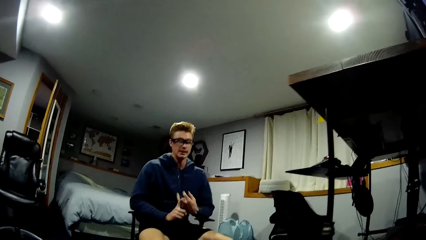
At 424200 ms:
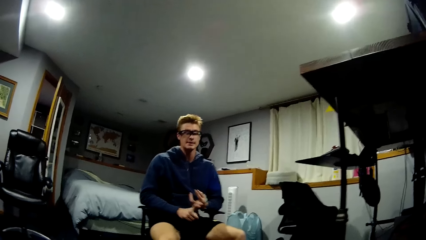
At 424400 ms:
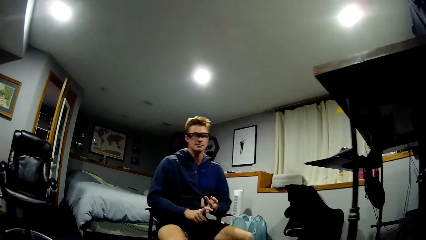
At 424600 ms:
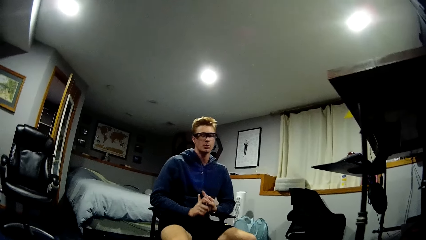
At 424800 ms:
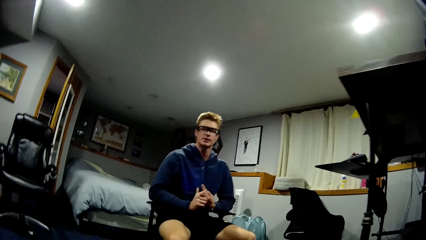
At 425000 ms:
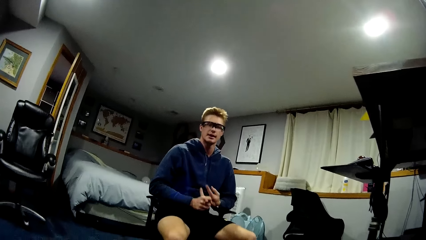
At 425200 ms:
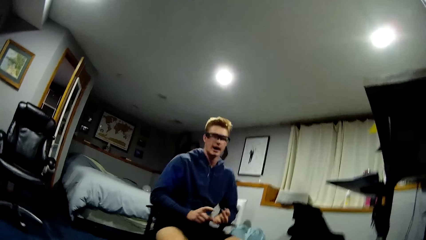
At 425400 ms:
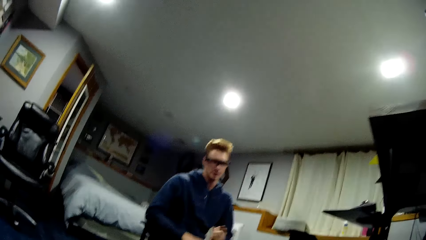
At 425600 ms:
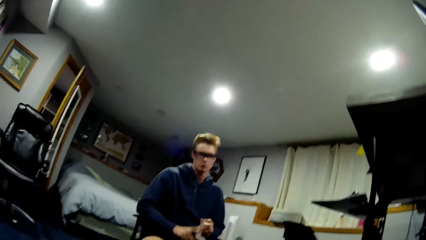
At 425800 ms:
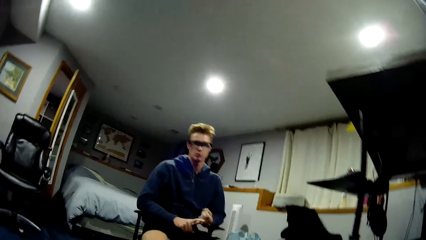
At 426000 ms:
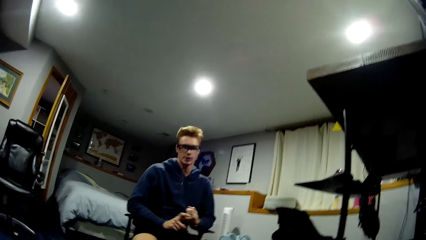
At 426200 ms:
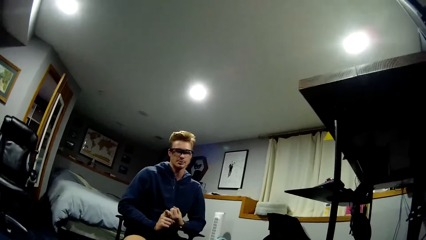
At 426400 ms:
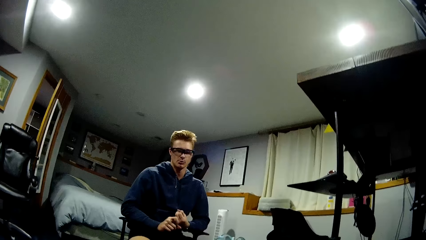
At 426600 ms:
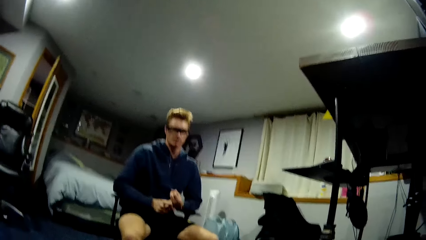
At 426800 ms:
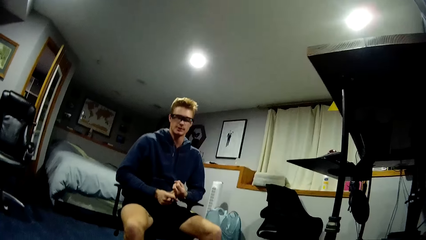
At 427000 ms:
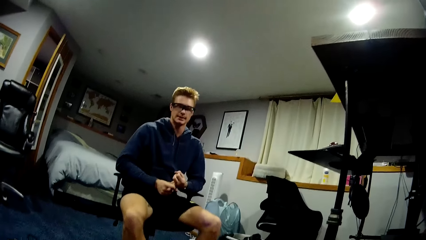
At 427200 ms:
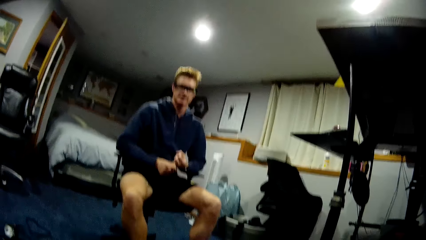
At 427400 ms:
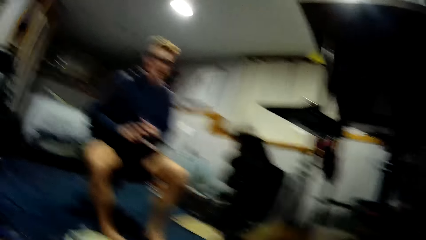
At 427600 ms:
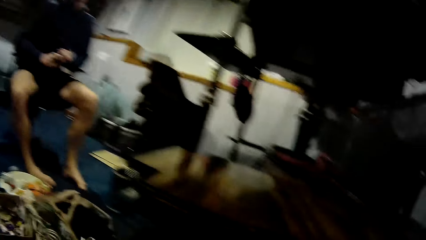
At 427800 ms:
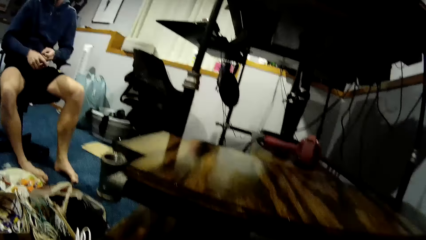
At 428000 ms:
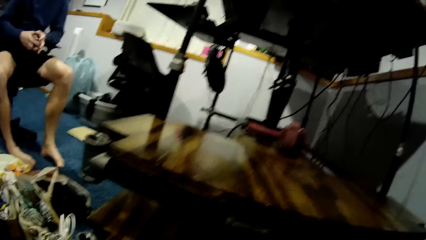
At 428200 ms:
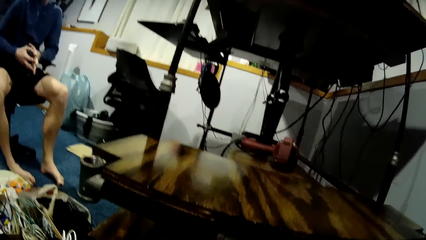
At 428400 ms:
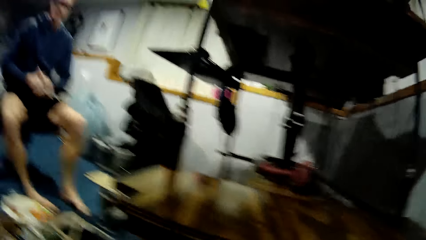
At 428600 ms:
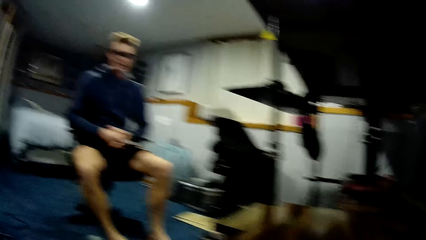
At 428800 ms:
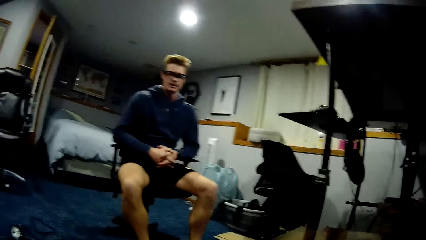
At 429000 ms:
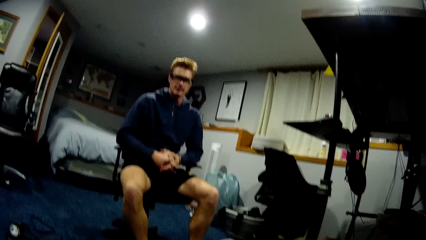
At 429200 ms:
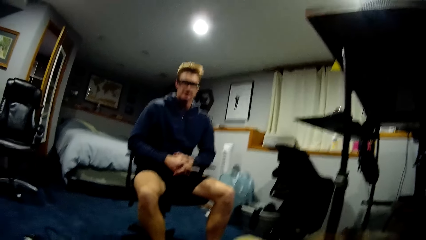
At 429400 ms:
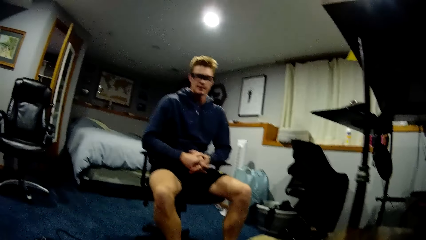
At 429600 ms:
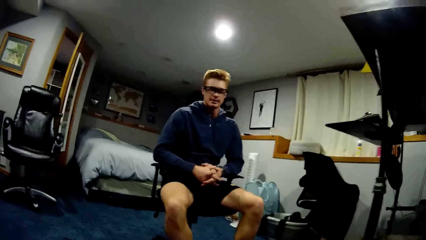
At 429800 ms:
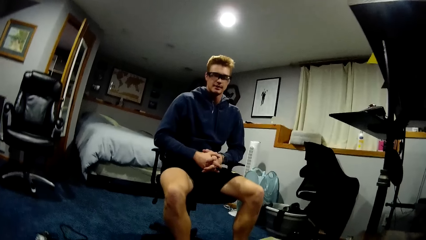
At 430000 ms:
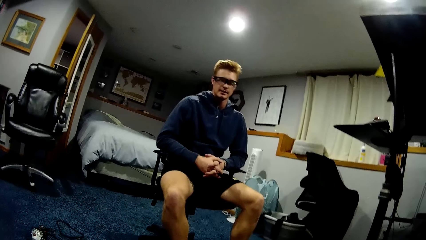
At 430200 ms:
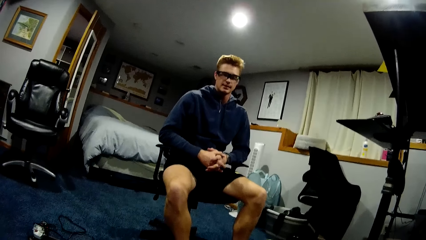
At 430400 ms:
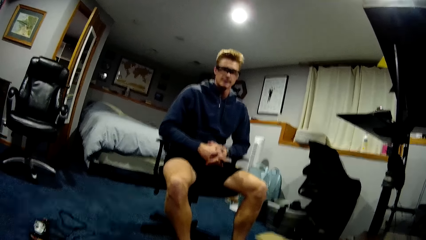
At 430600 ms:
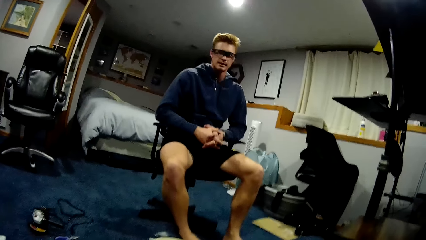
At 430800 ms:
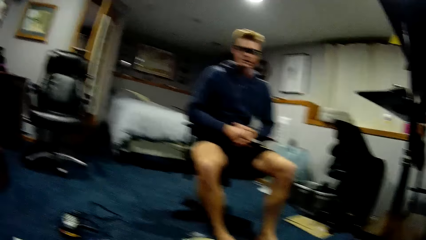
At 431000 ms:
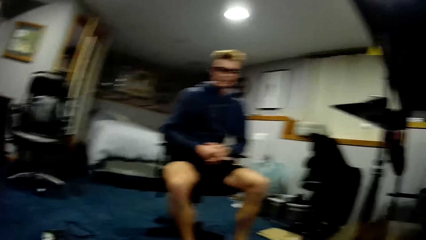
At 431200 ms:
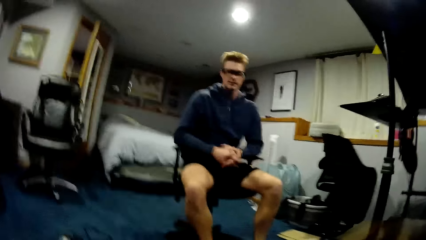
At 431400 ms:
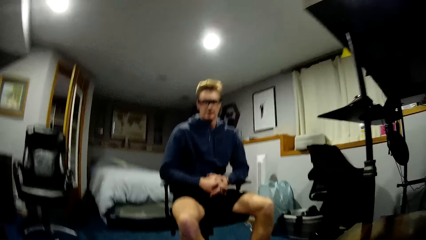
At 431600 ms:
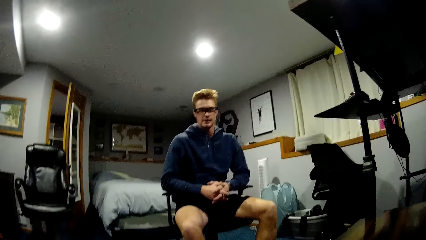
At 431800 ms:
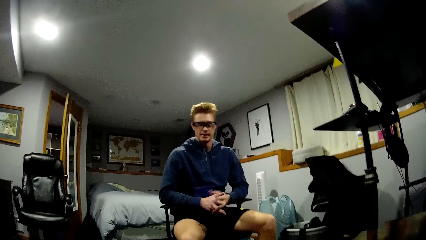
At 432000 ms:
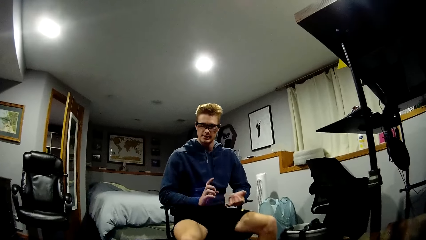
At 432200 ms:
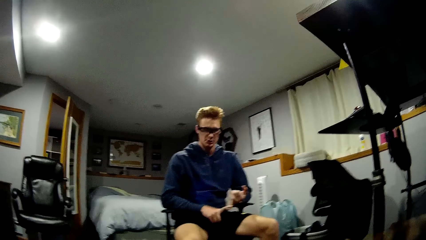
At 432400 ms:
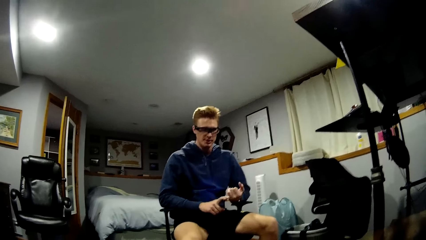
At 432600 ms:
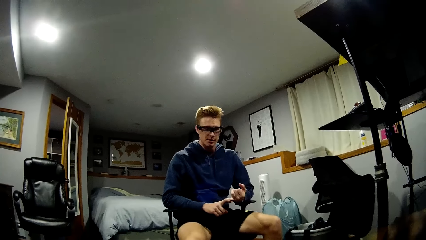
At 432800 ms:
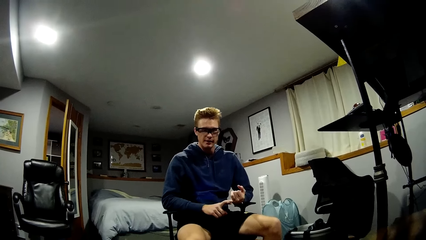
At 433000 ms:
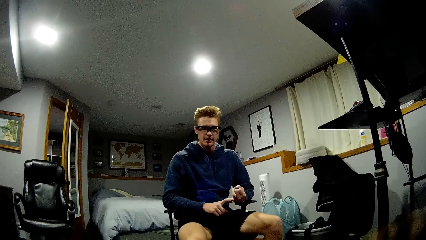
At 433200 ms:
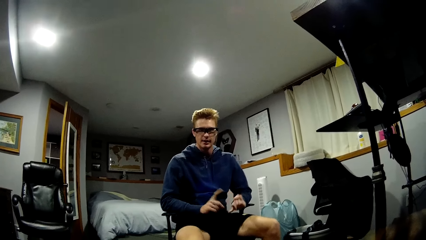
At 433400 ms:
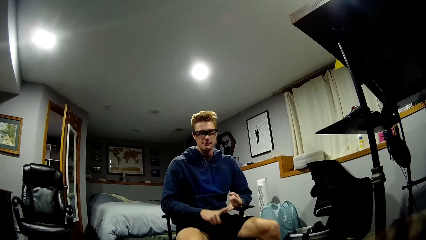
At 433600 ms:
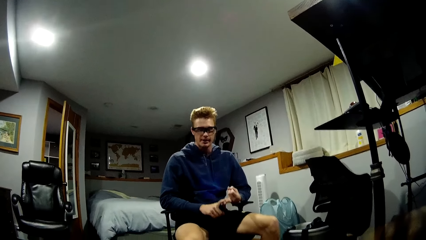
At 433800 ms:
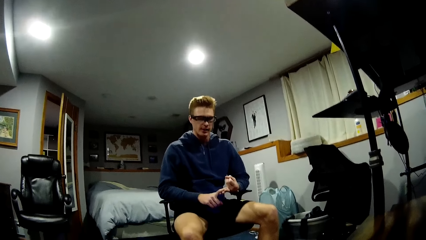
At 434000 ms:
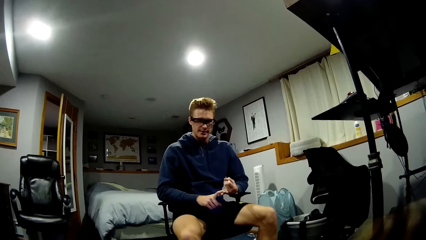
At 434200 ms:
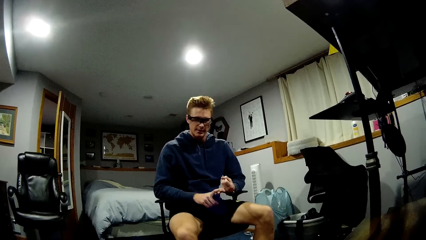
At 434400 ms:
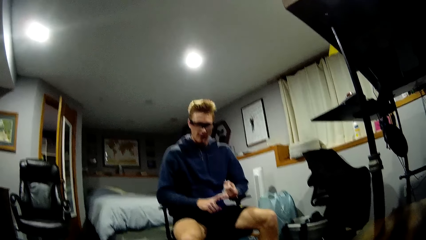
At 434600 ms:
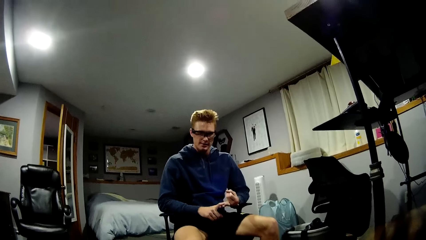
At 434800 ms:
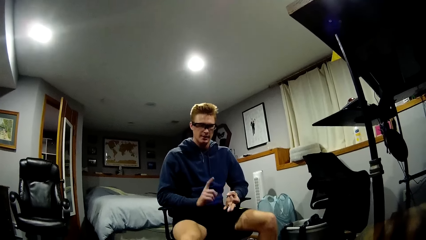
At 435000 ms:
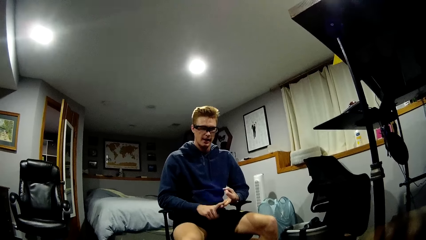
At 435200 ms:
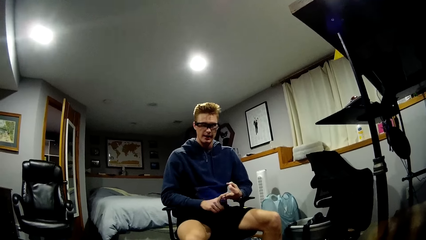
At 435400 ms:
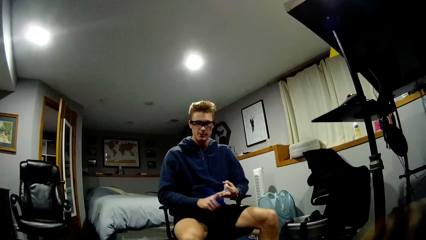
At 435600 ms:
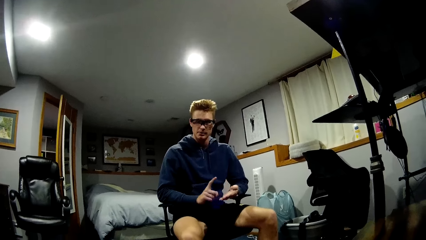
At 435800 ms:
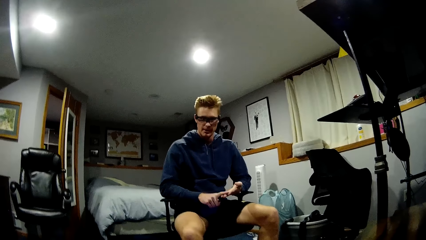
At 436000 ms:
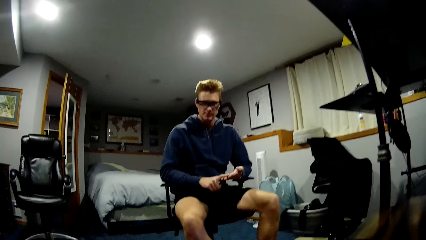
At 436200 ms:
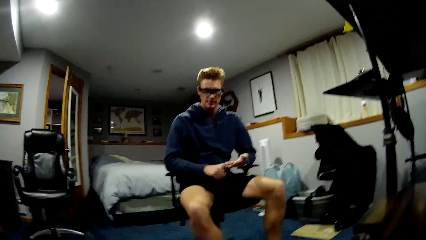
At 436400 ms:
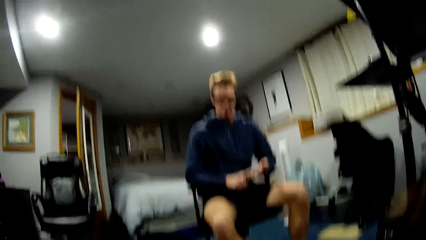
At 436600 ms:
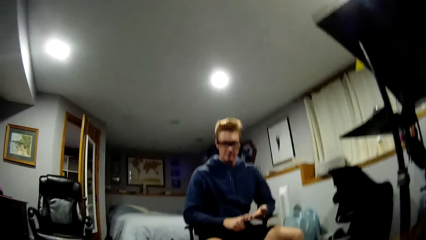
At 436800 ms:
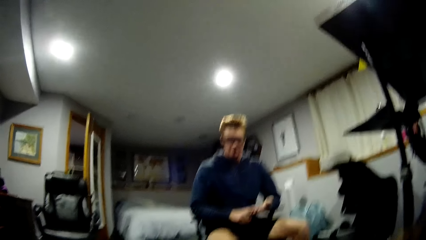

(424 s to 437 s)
The man taps his fingers together.

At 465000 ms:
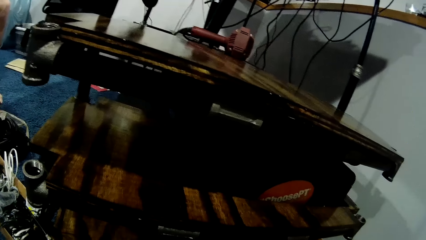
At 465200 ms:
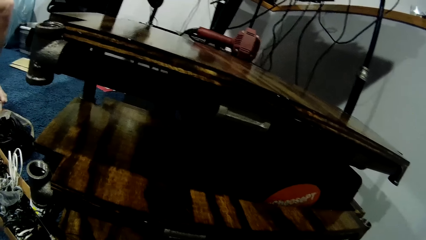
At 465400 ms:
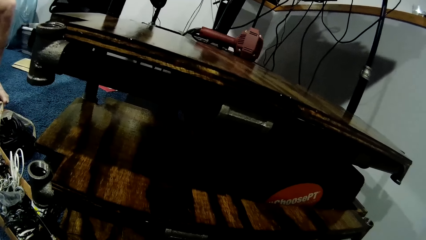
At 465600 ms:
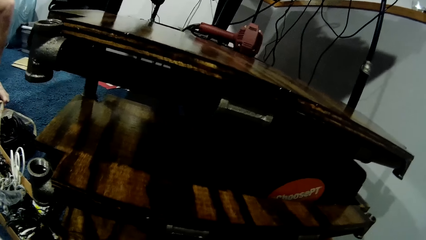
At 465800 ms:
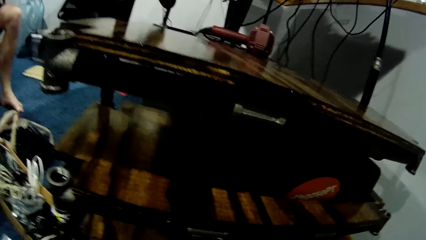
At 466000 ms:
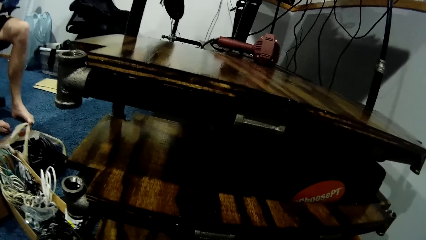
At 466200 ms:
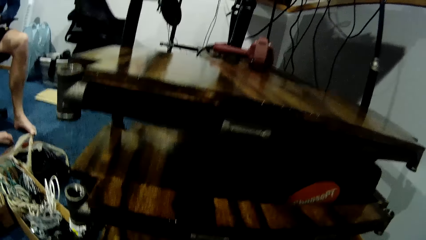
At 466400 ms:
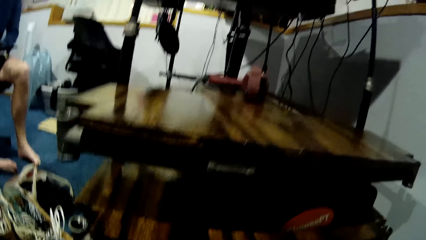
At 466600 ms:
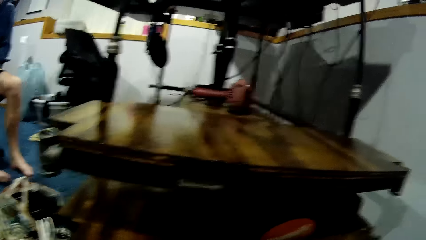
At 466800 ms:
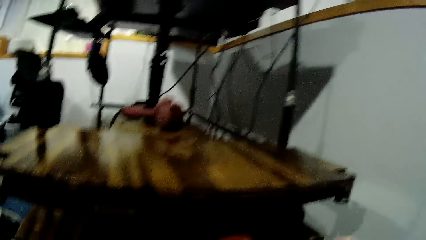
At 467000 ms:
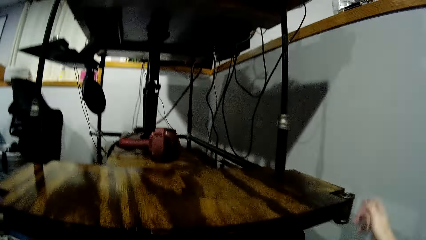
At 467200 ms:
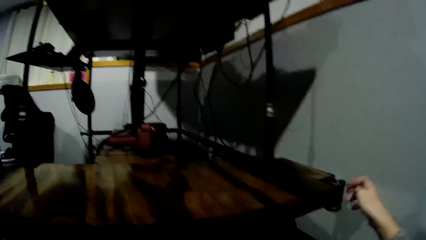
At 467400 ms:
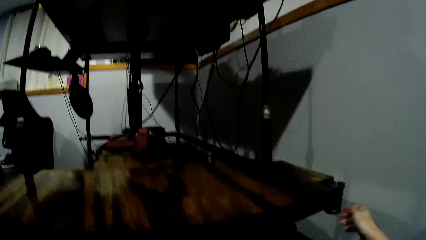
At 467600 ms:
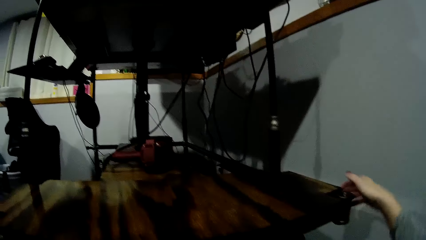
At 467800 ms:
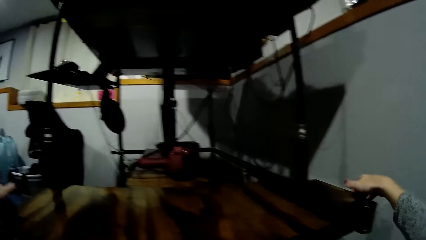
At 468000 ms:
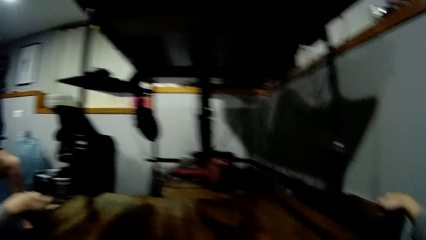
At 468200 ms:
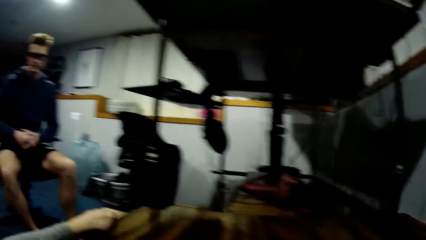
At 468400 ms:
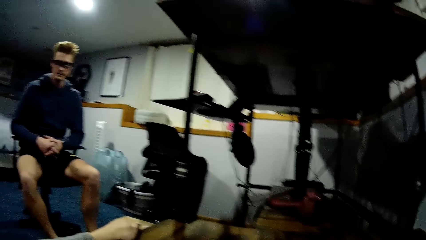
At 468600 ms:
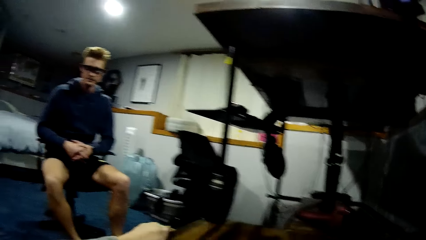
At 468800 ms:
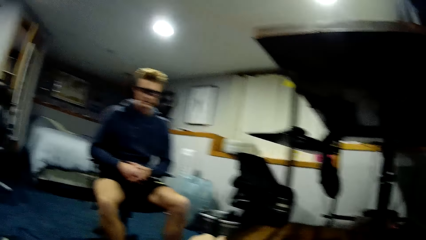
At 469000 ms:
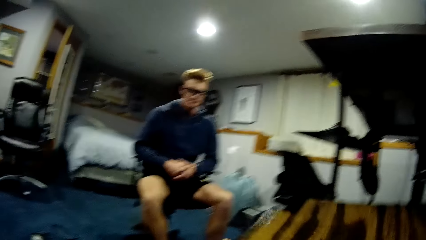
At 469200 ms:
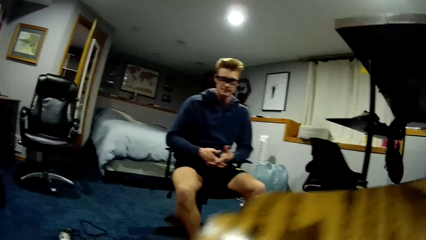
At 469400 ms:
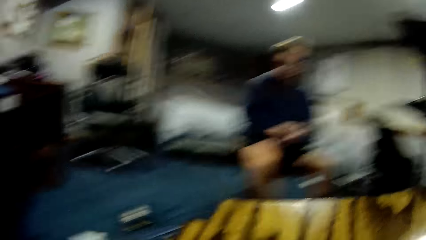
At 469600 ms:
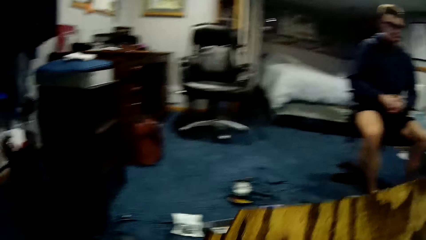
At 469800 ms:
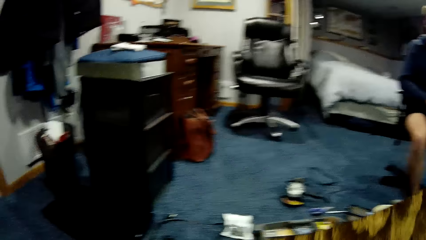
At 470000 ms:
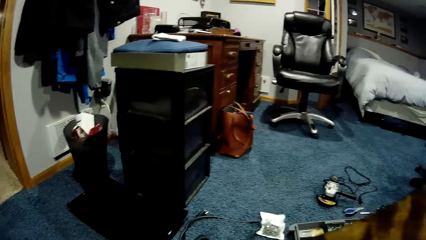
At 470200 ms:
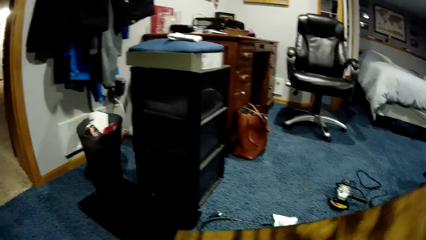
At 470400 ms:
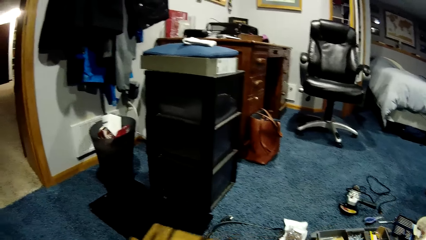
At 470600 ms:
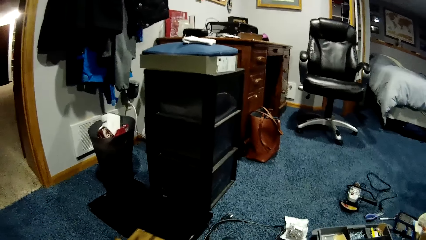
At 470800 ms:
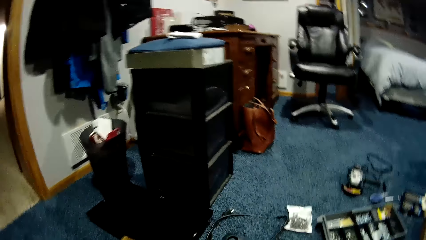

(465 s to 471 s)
The camera wearer removes the wooden plank from the metal frame with both her hands. She drops the wooden plank on the ground with both hands.
